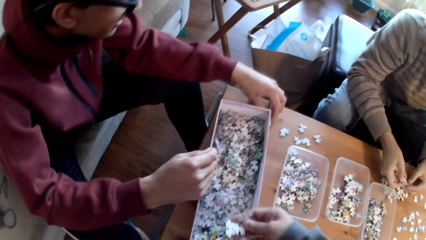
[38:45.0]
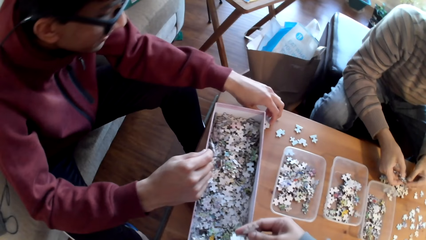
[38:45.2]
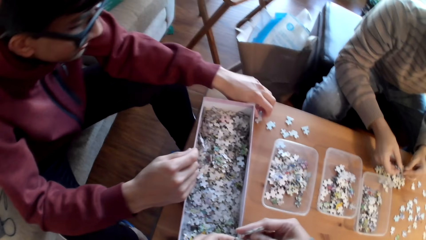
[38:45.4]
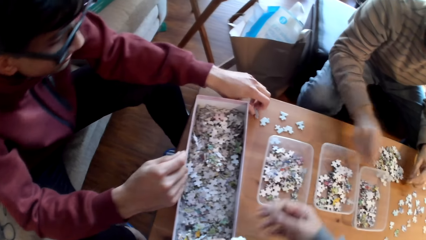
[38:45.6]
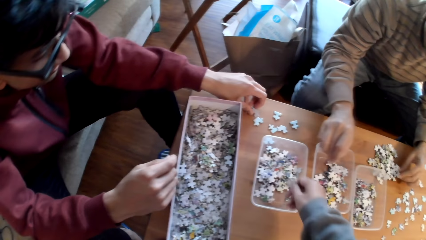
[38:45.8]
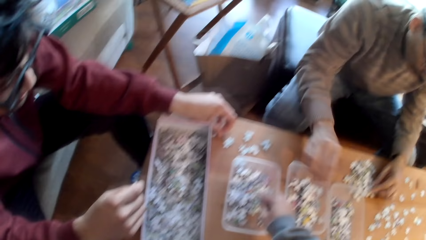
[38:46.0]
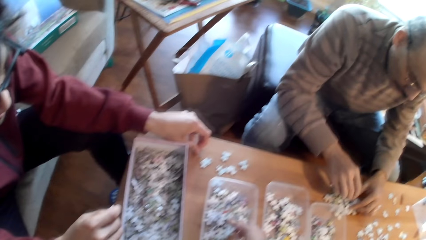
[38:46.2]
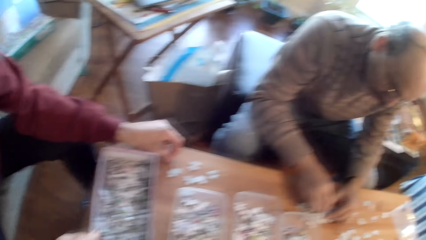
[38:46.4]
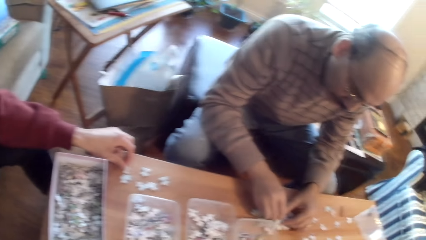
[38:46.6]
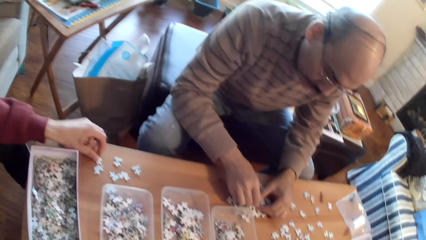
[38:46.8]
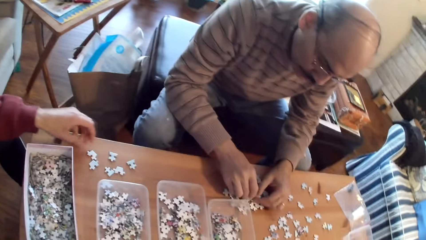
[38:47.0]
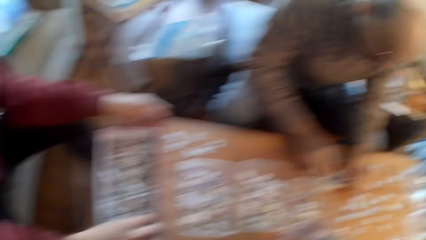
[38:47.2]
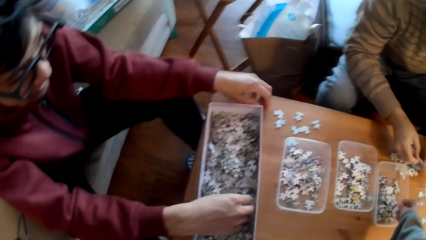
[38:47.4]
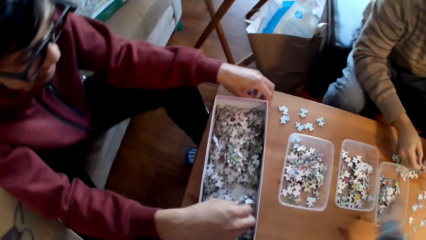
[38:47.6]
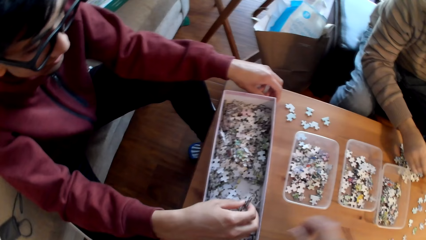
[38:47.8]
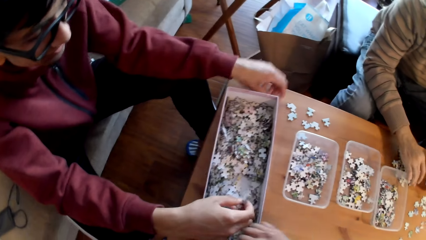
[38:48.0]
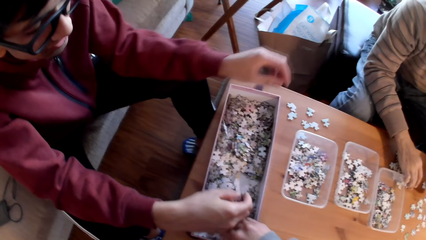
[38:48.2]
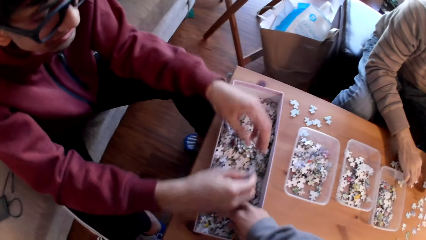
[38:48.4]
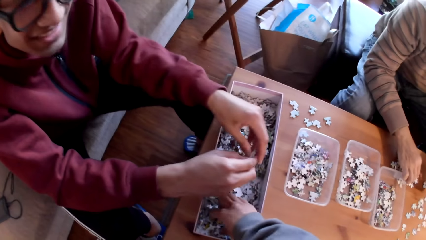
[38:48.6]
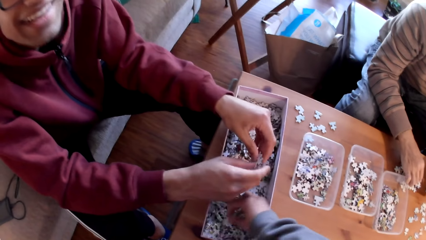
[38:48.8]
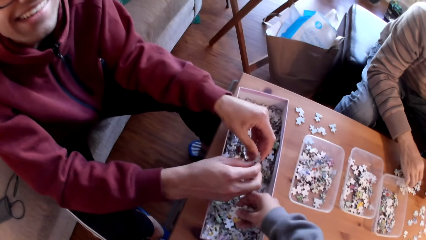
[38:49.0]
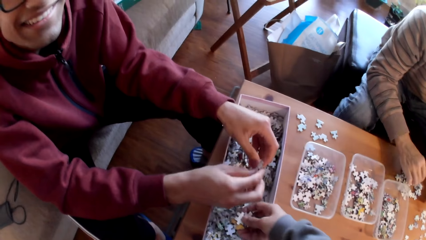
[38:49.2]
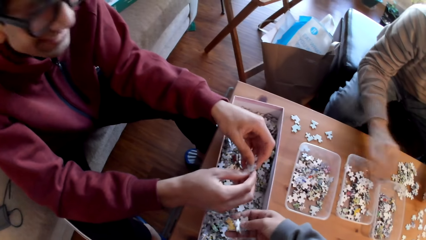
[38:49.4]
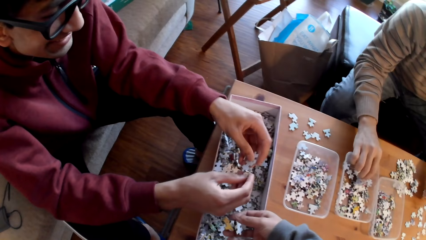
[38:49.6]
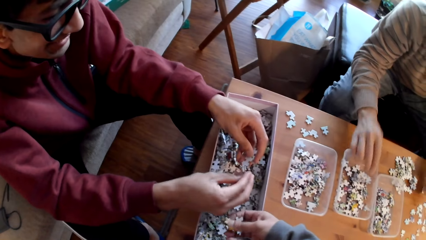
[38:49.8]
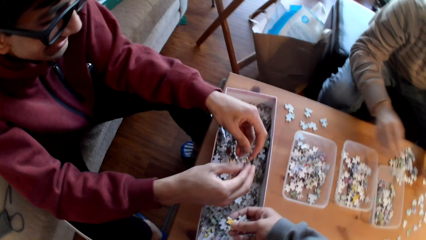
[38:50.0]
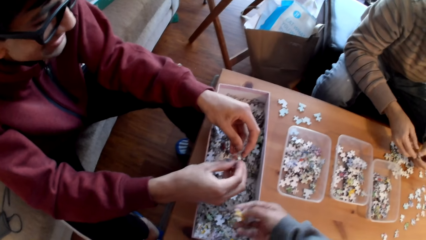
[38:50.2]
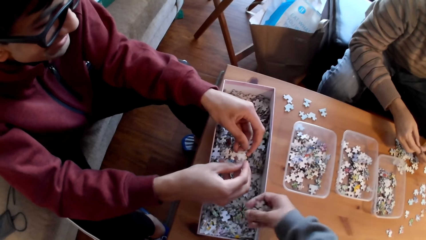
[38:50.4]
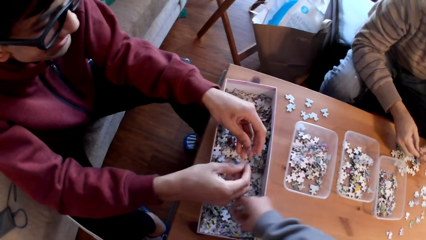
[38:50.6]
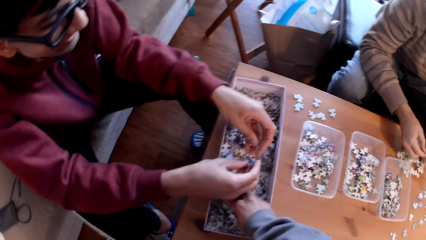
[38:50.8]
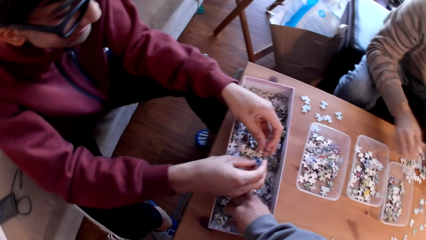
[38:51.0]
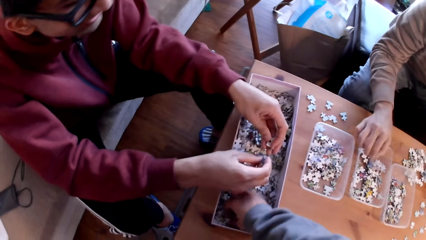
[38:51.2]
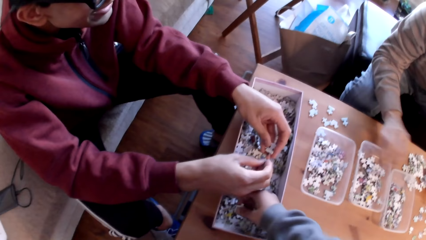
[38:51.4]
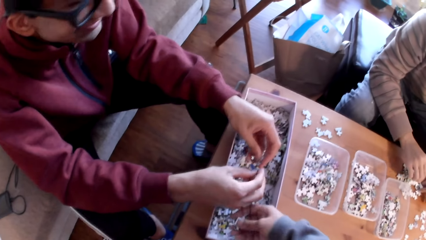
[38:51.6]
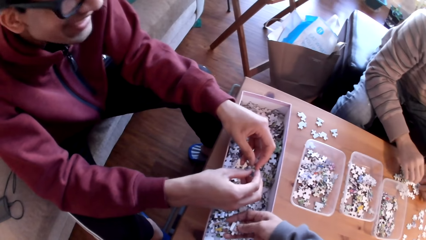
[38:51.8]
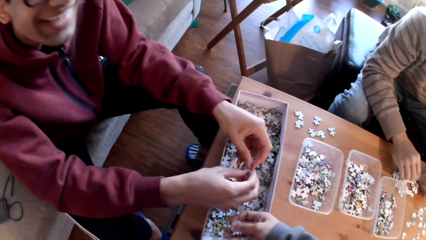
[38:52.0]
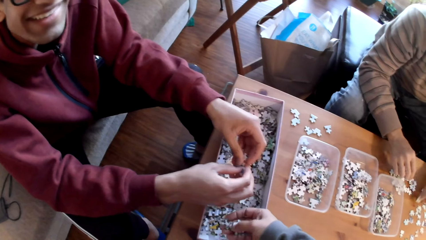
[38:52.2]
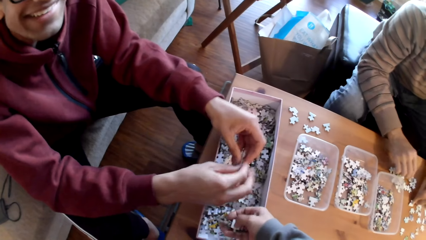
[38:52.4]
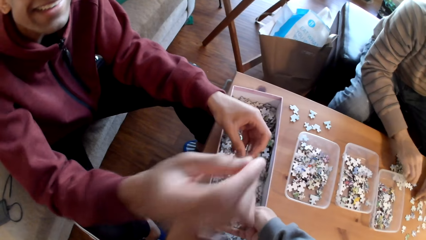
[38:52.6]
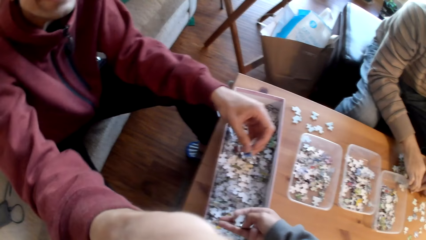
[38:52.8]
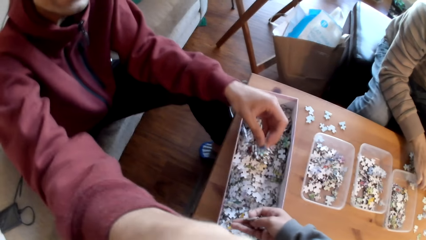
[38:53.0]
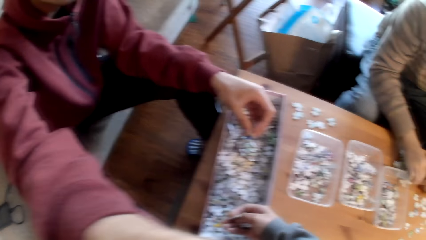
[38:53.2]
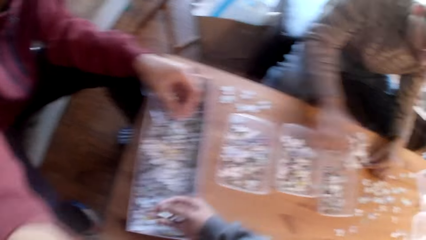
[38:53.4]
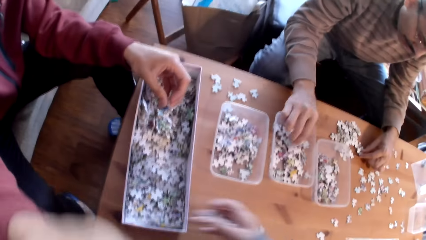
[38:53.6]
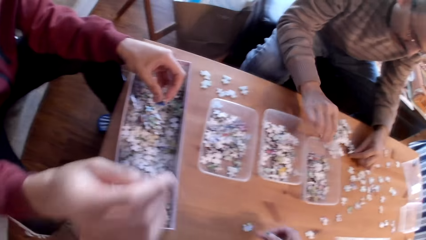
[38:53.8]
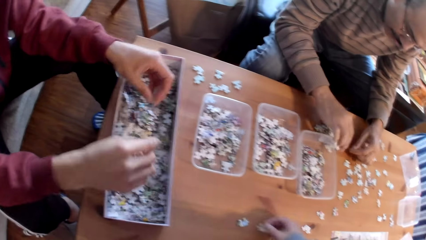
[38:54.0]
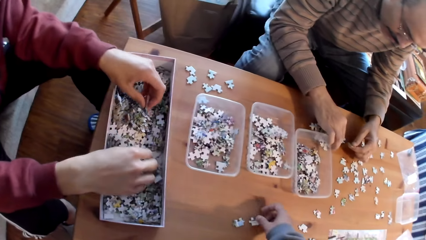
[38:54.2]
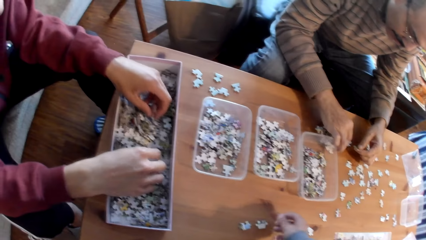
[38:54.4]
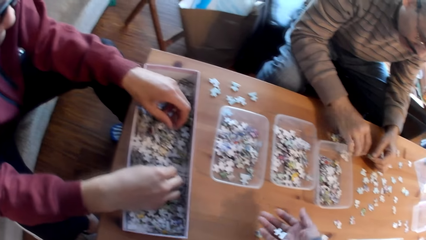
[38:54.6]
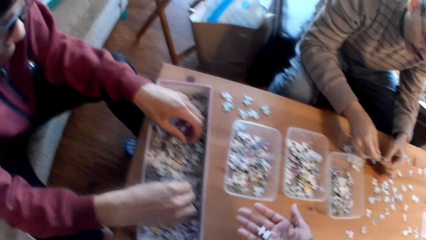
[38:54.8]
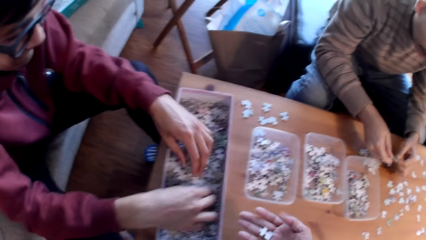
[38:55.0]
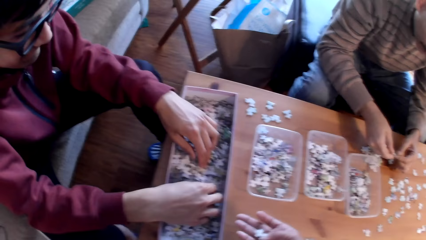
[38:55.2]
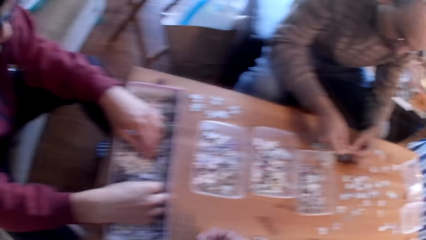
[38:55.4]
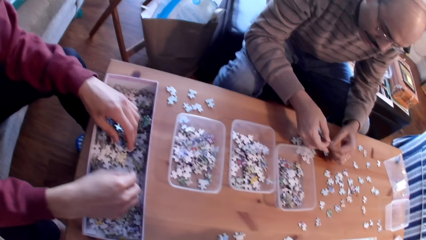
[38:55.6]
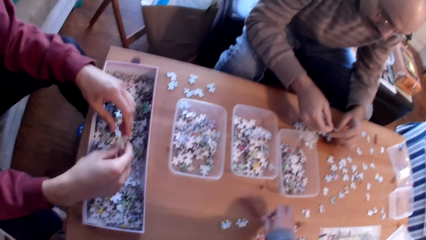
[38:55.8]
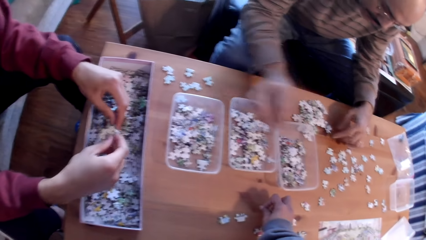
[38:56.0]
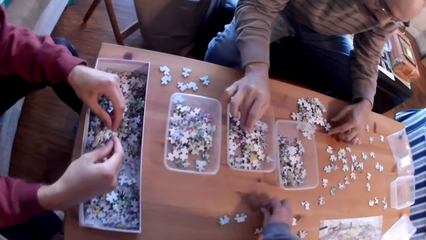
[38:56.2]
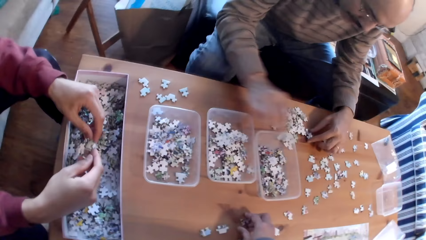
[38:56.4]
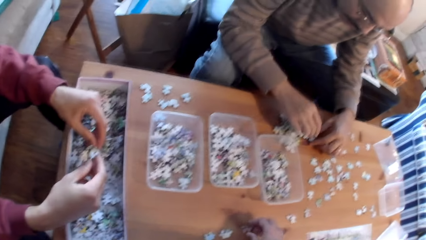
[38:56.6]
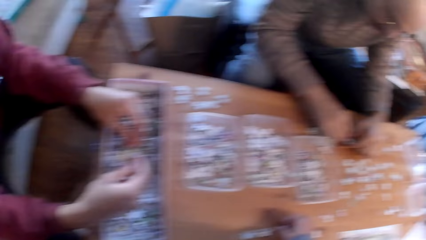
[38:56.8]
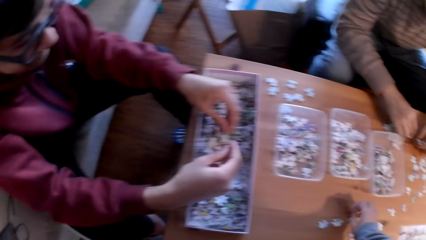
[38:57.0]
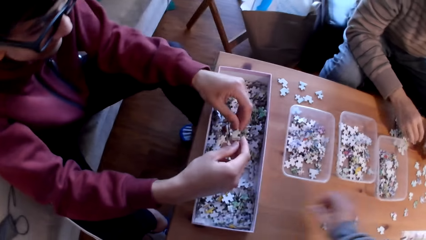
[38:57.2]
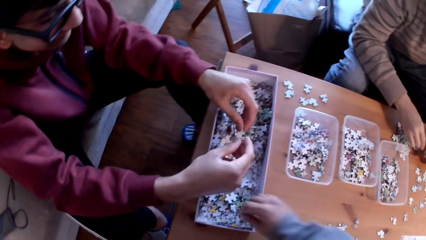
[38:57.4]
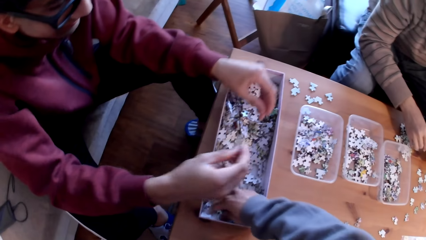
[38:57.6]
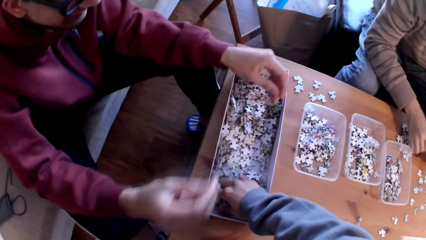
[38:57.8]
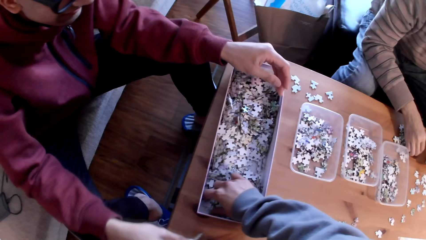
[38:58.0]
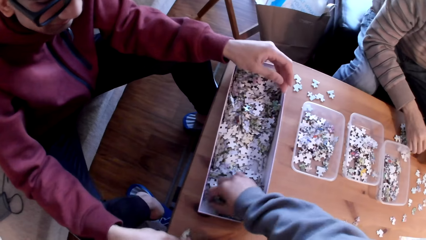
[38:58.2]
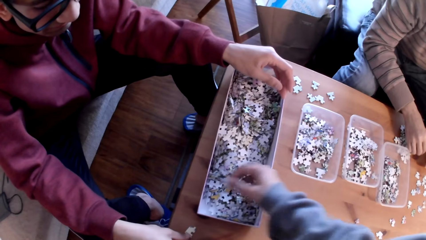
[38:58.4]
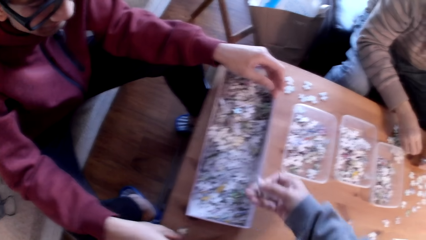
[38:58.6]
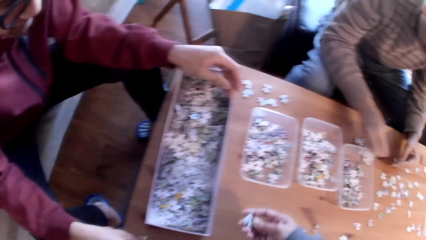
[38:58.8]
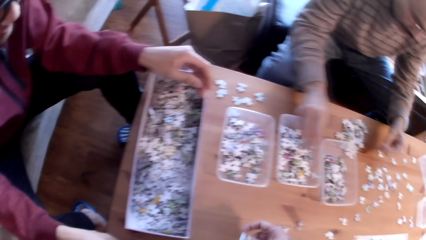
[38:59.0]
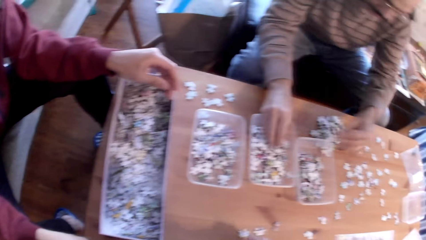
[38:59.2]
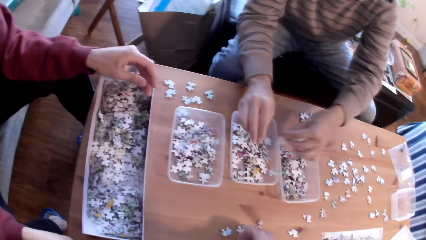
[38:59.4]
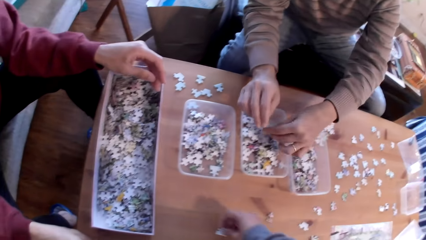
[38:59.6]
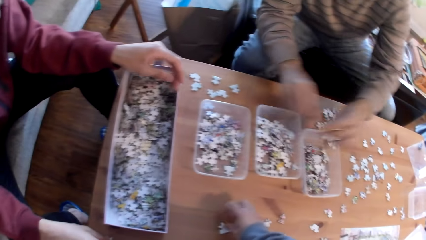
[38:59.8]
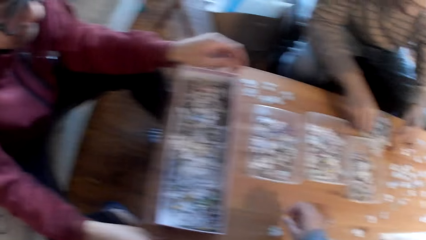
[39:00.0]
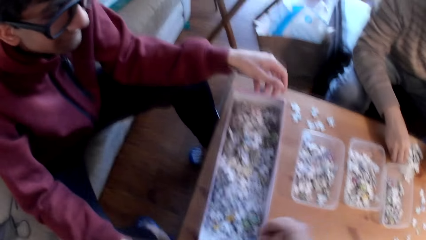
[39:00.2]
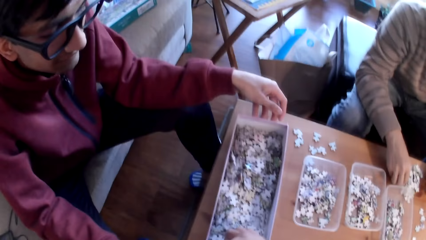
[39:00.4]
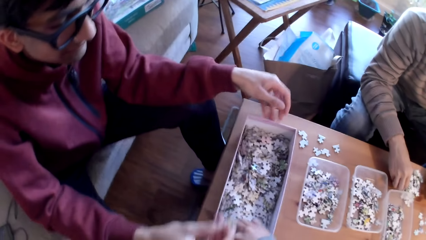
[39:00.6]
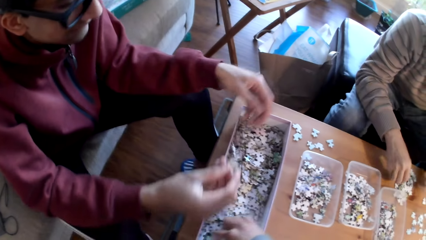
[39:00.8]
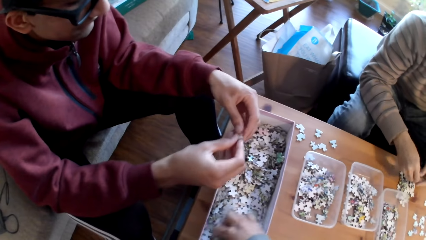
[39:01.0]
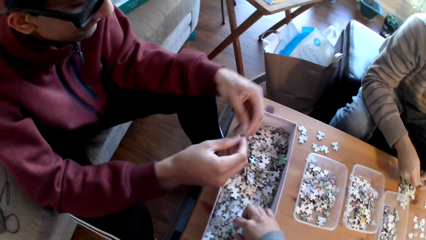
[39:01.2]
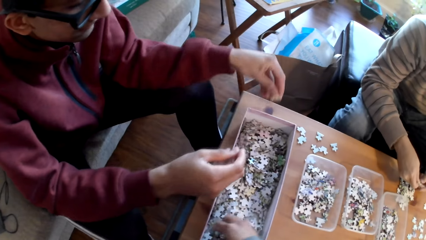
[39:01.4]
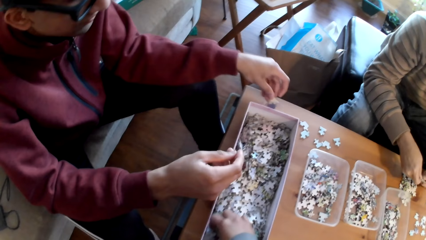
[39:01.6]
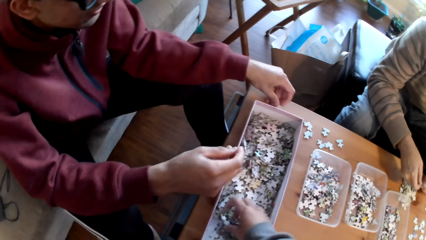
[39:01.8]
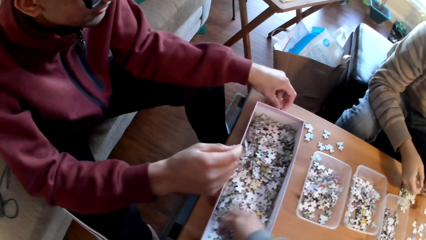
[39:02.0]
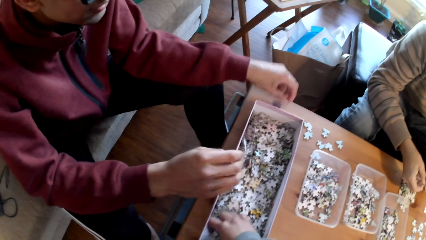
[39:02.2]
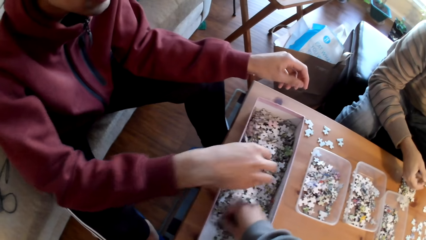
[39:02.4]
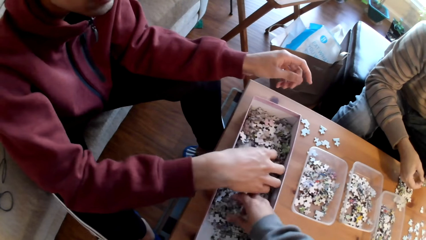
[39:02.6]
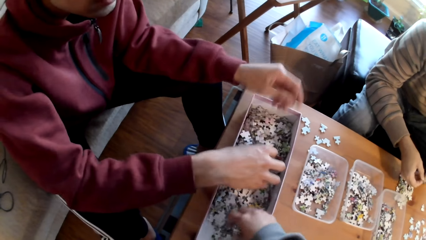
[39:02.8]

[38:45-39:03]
A man puts cards in the tin. The man sorts puzzle pieces. The man sorts puzzle pieces again. The camera wearer sorts puzzle pieces on the table. They put the card in the tin. The man puts cards in the tin. The man sorts cards on the table.
